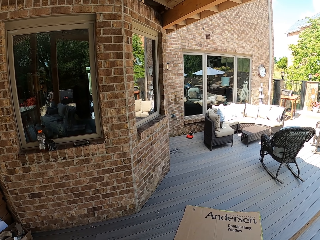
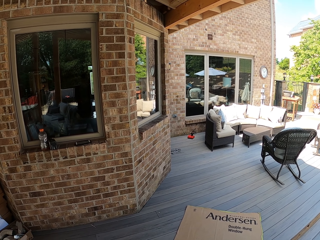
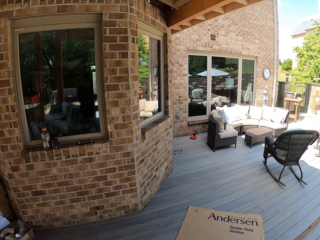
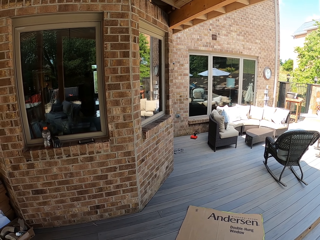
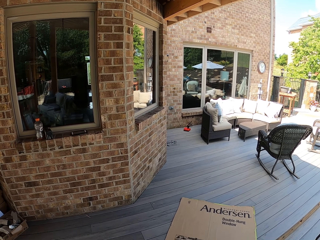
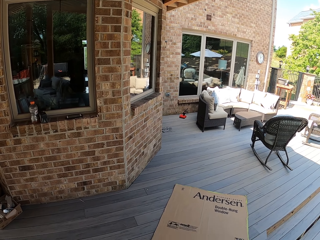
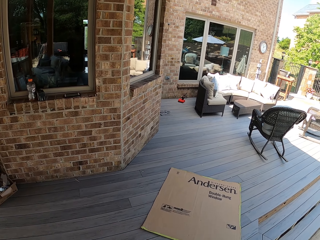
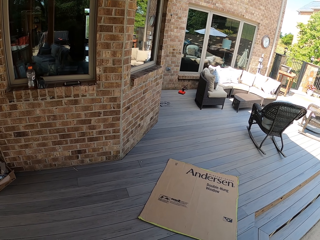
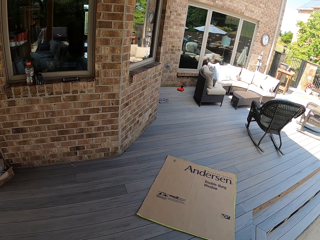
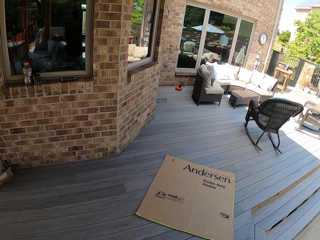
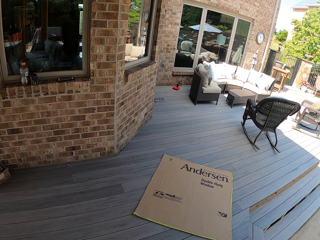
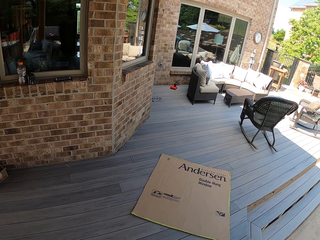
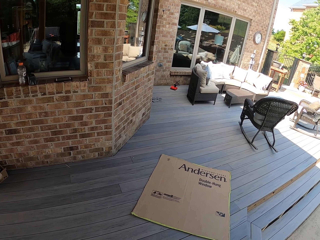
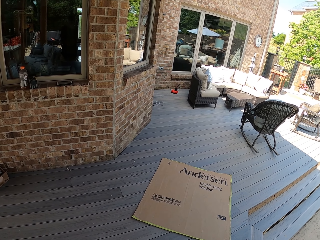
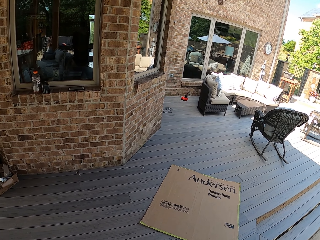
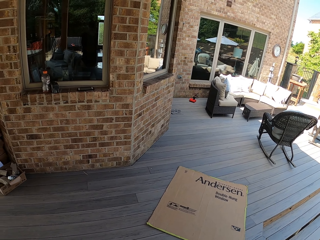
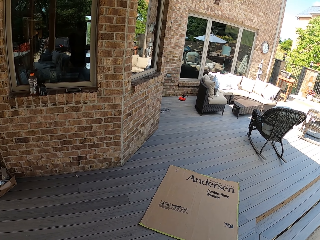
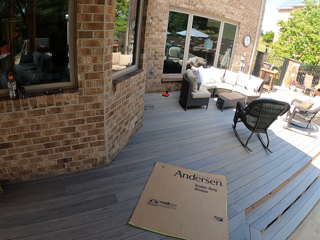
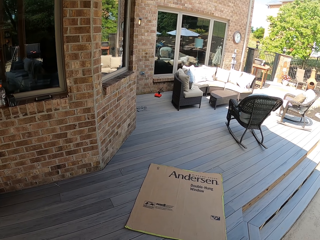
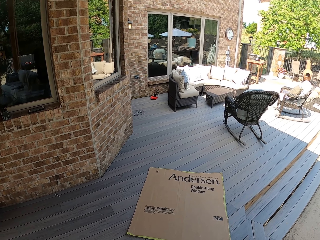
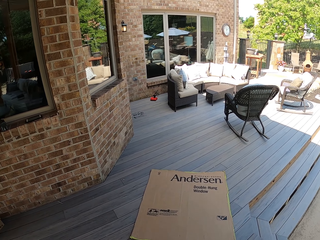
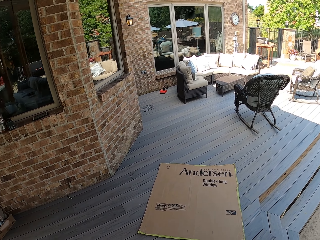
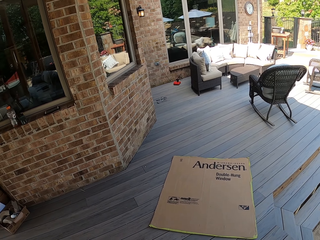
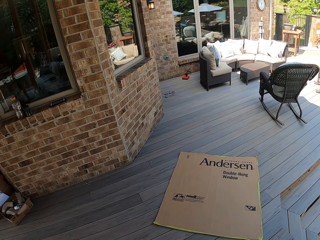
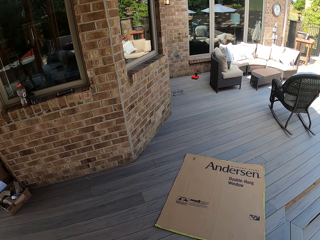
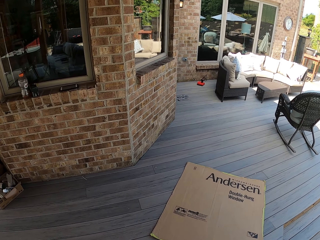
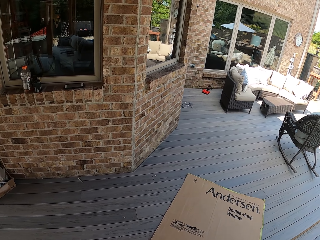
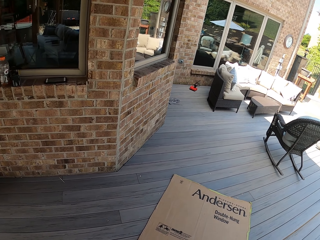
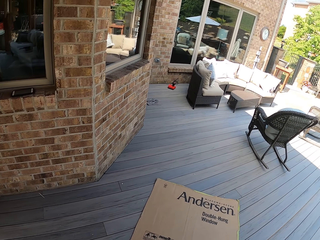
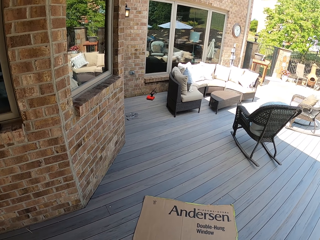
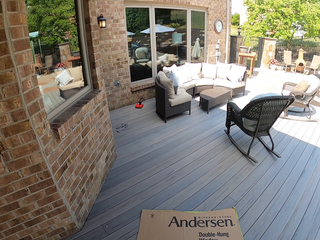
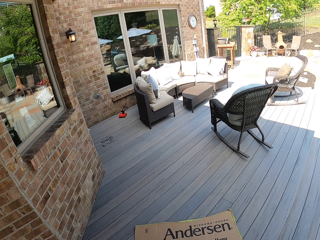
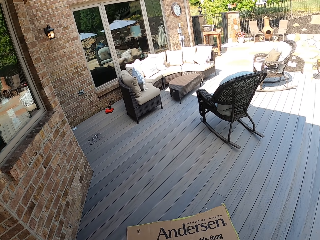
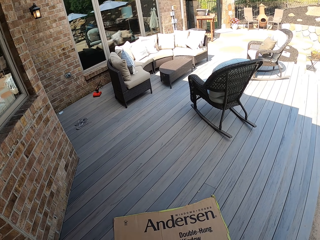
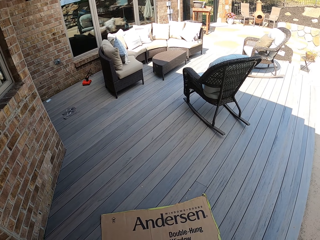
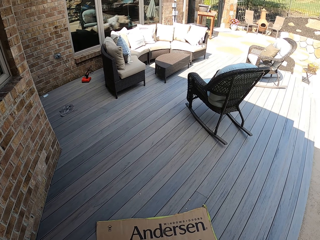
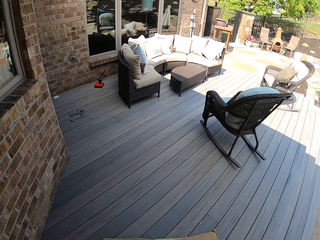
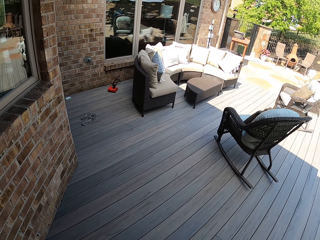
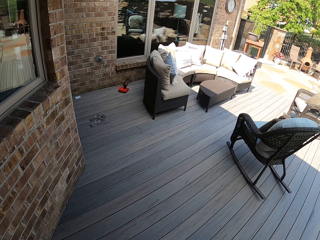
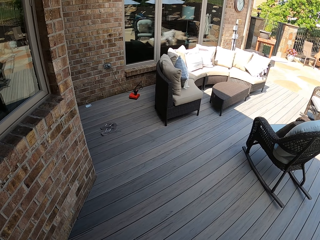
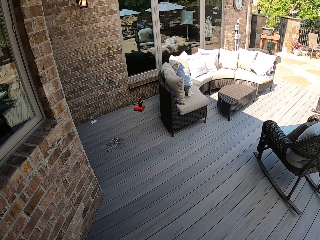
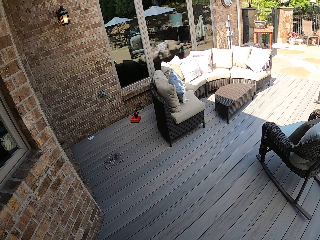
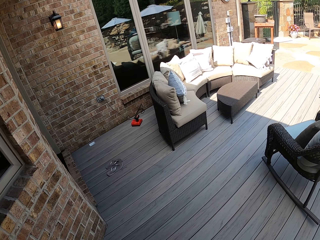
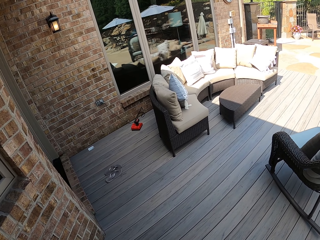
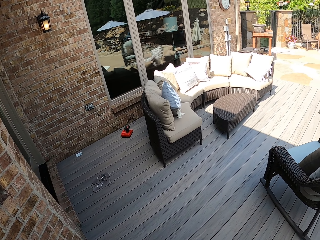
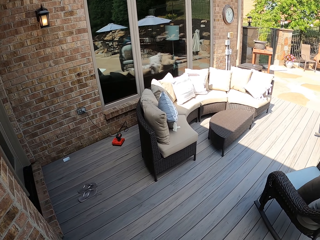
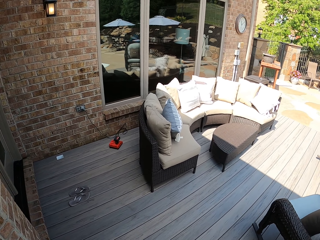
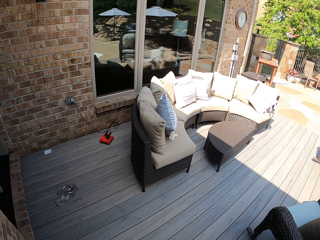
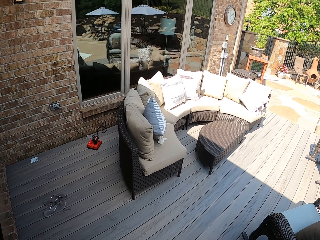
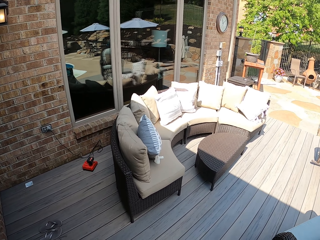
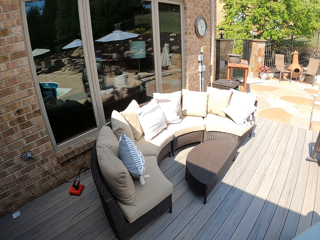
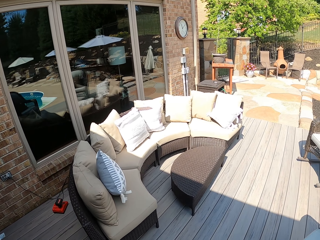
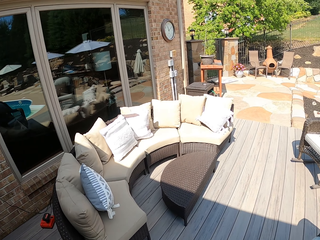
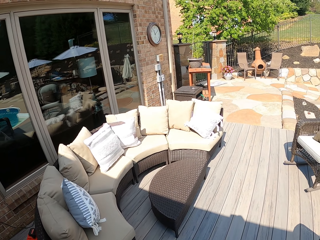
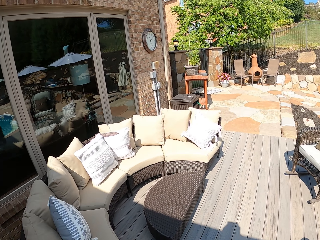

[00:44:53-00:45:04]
The camera wearer walks.

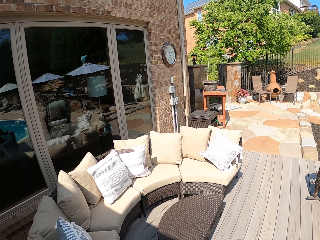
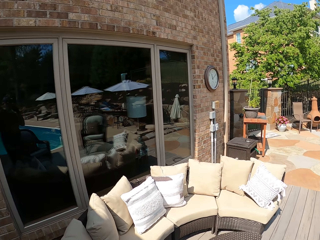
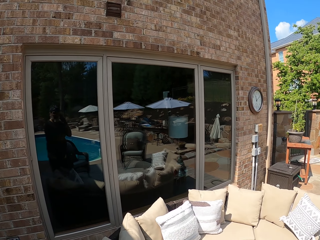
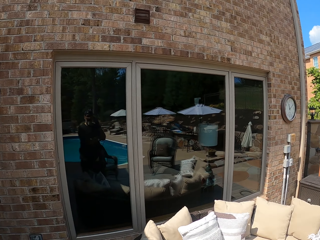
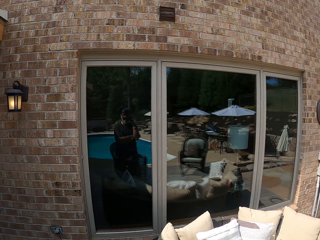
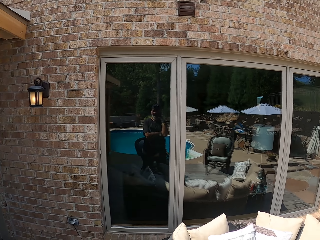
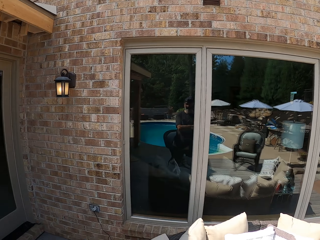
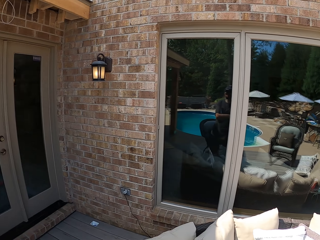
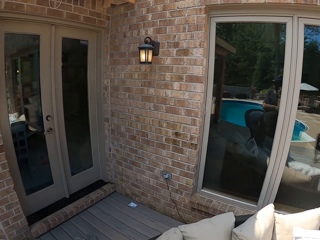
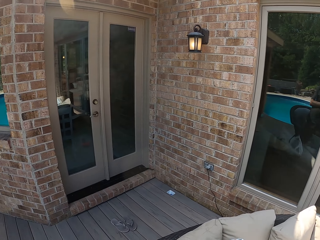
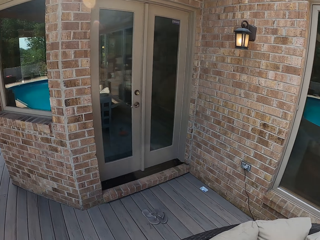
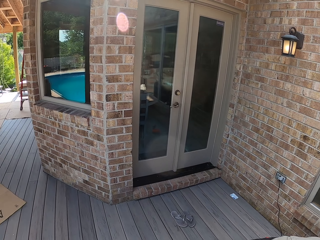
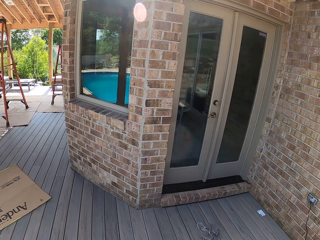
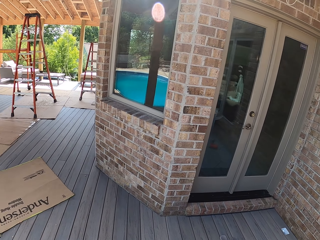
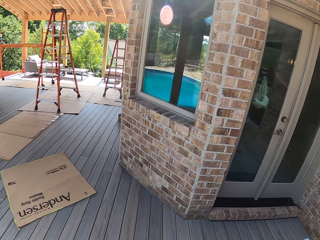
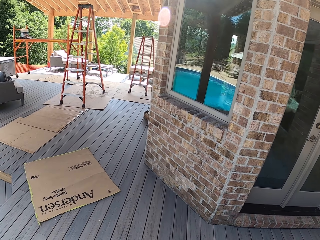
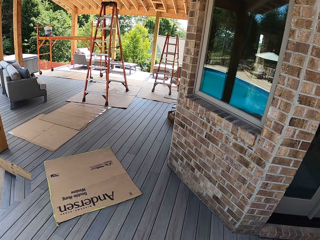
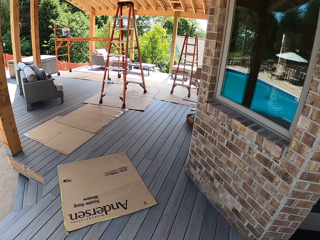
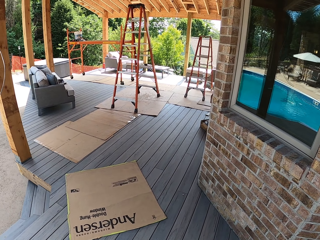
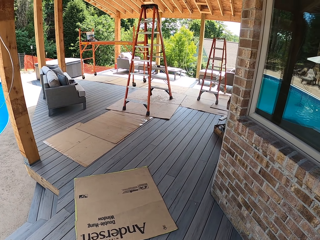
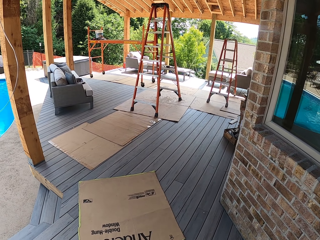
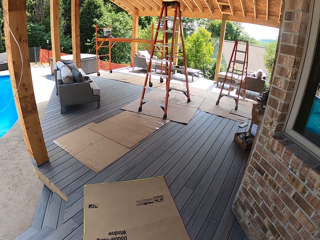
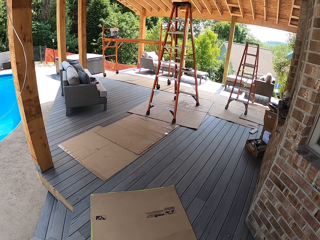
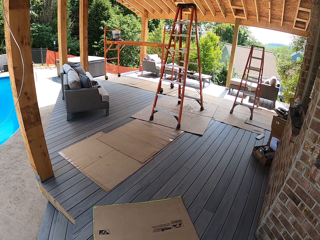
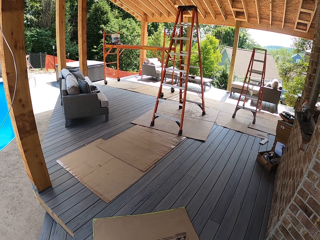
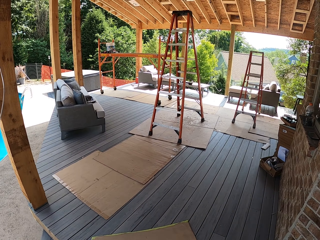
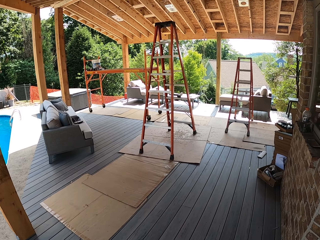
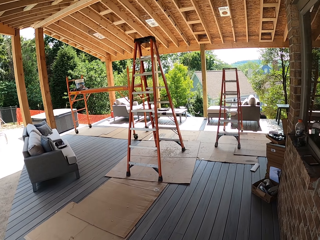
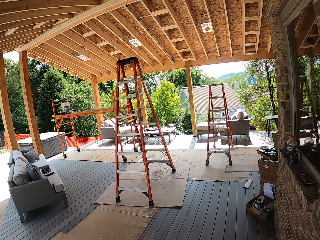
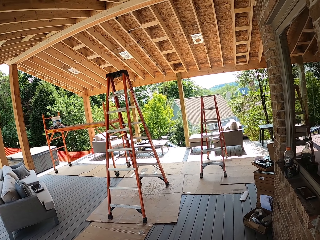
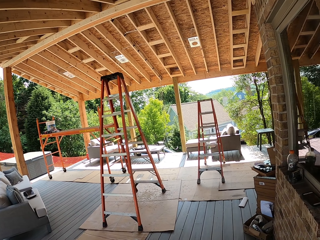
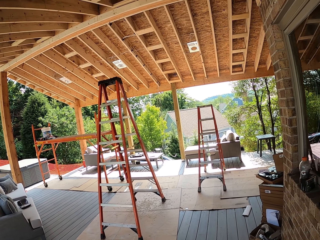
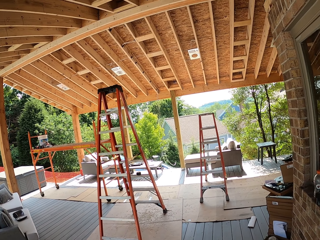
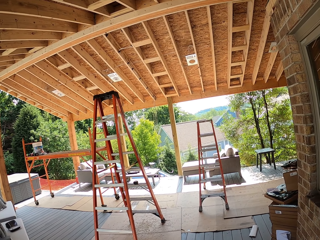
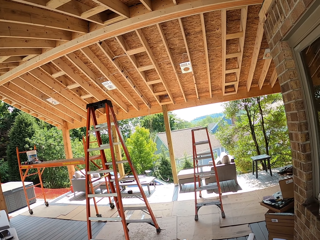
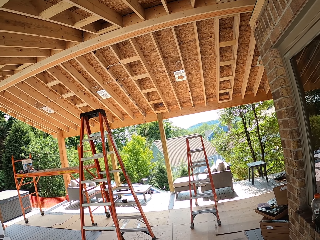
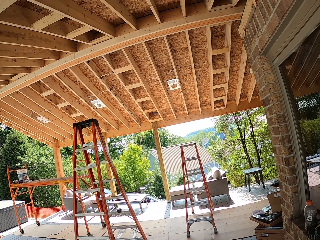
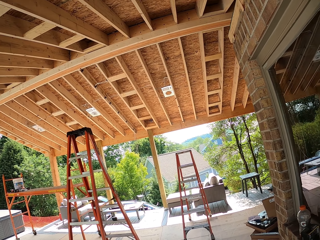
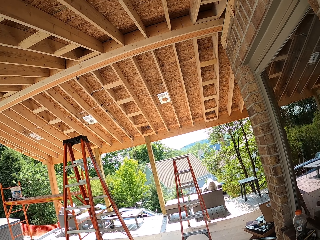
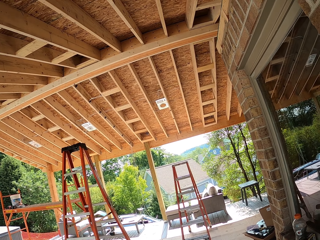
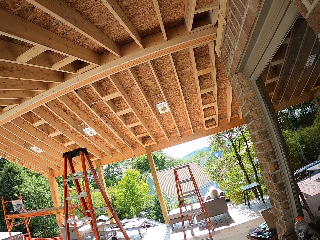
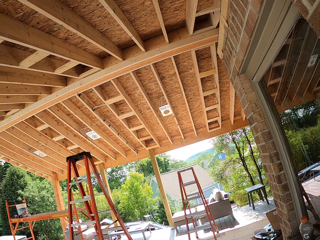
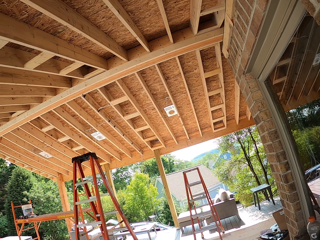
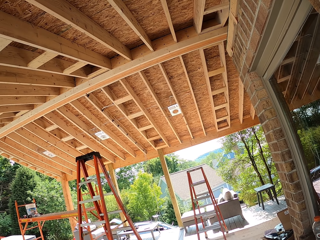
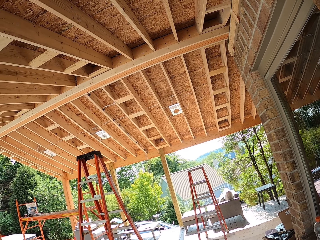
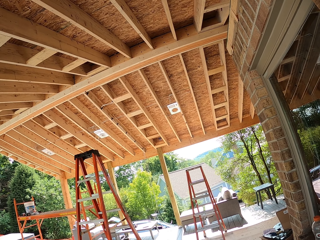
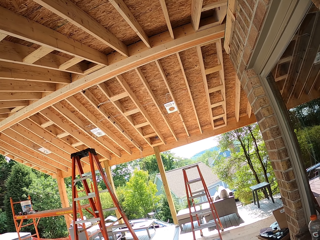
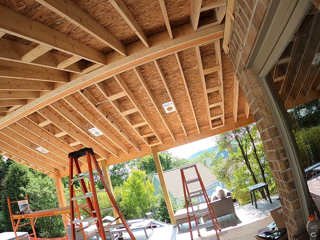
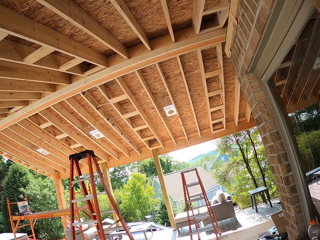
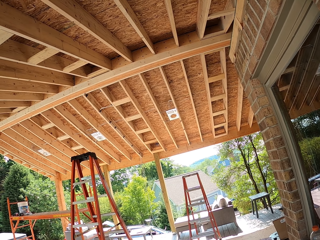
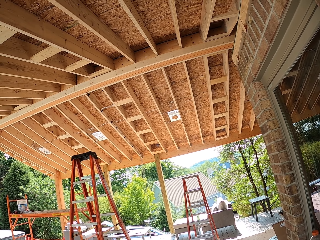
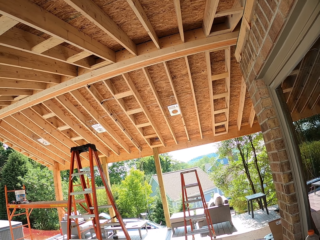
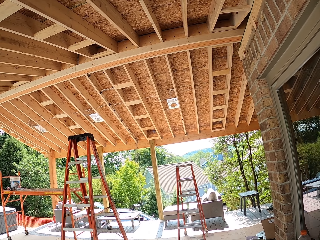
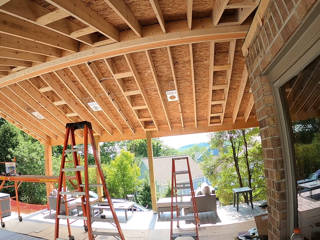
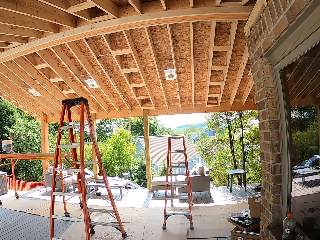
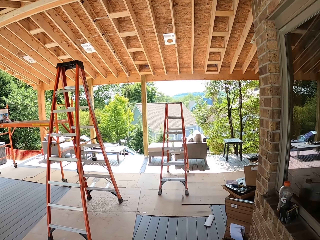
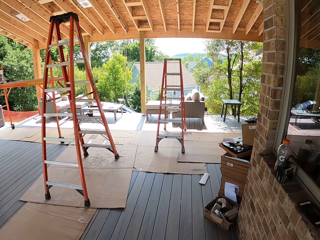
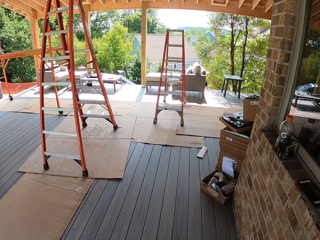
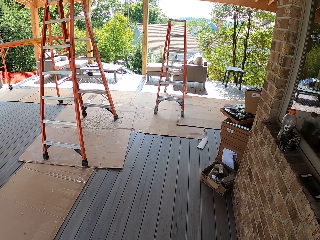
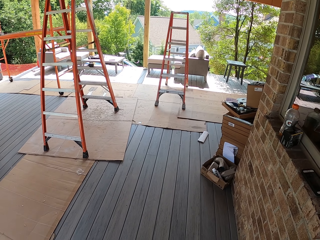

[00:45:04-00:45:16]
The camera wearer gazes up.
